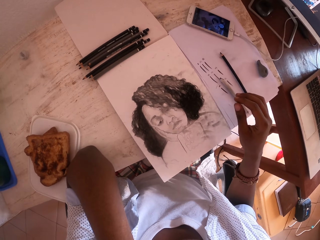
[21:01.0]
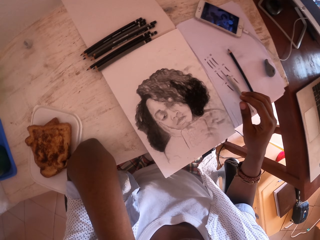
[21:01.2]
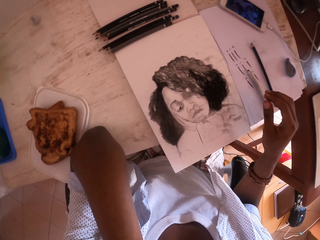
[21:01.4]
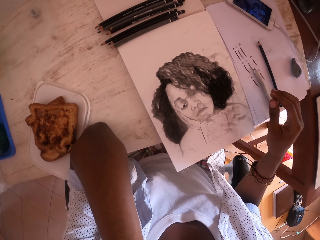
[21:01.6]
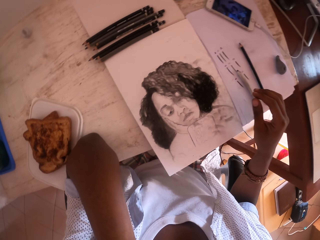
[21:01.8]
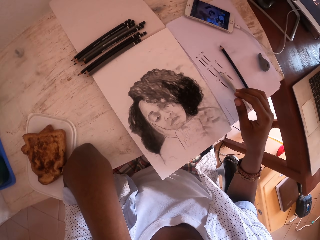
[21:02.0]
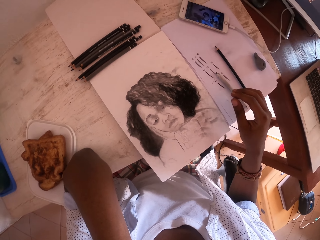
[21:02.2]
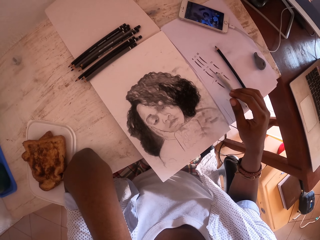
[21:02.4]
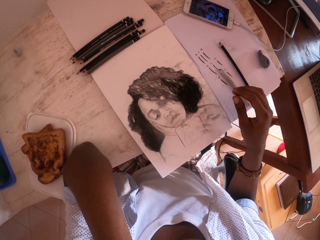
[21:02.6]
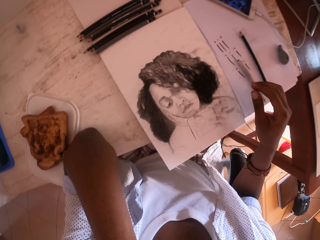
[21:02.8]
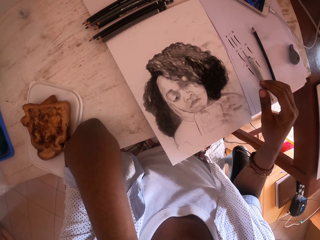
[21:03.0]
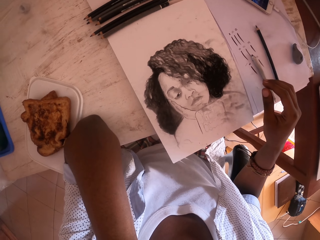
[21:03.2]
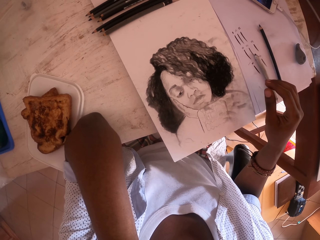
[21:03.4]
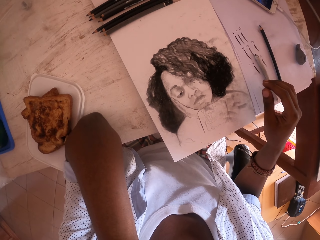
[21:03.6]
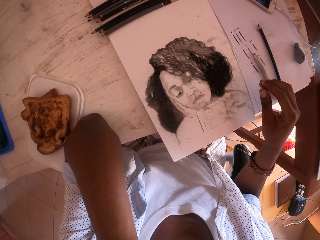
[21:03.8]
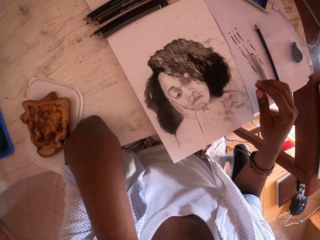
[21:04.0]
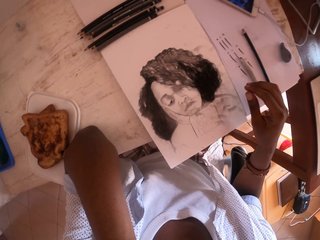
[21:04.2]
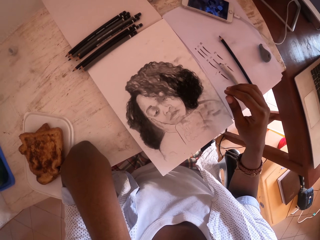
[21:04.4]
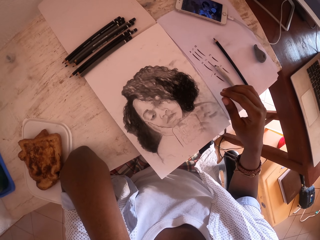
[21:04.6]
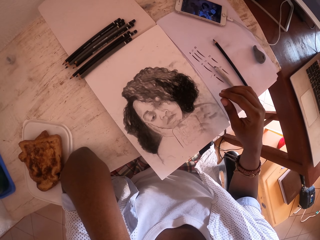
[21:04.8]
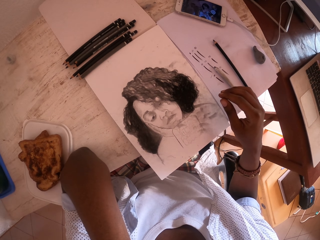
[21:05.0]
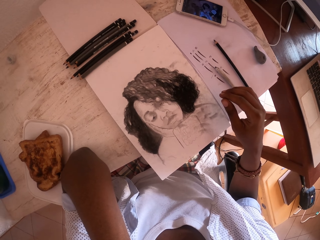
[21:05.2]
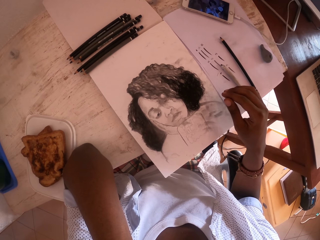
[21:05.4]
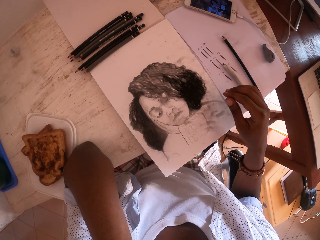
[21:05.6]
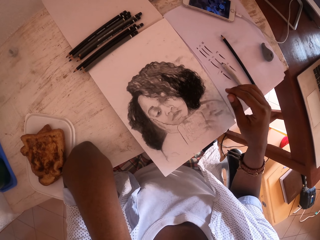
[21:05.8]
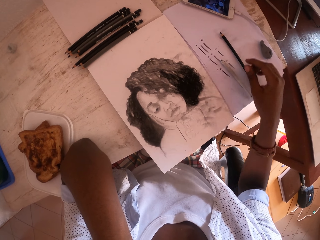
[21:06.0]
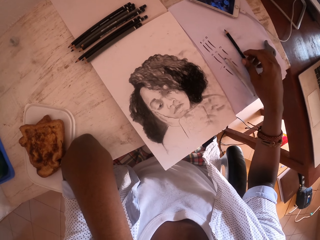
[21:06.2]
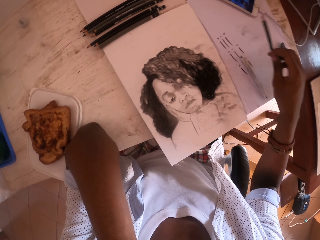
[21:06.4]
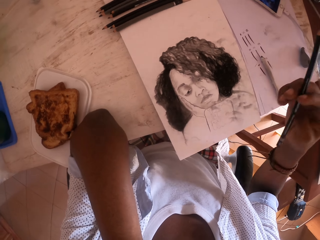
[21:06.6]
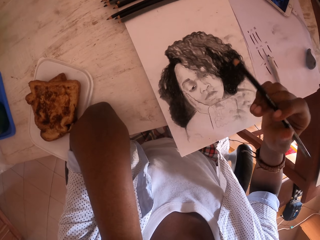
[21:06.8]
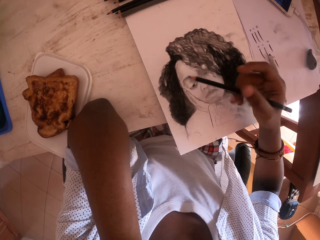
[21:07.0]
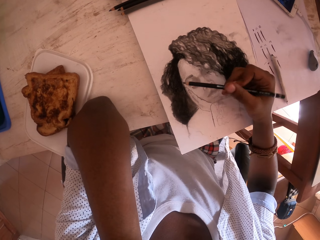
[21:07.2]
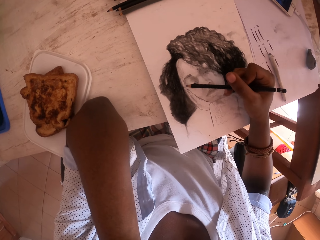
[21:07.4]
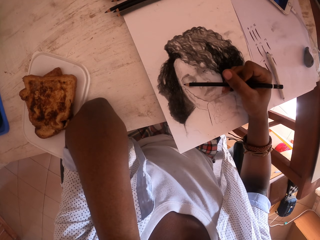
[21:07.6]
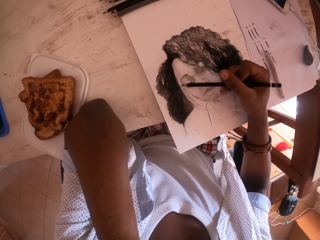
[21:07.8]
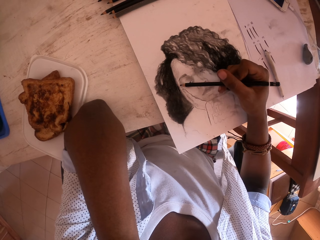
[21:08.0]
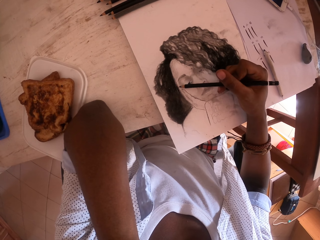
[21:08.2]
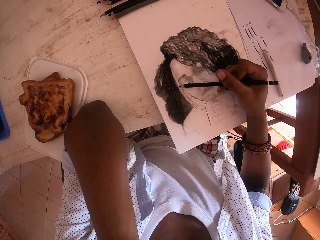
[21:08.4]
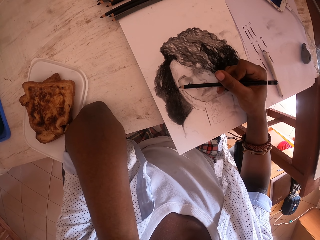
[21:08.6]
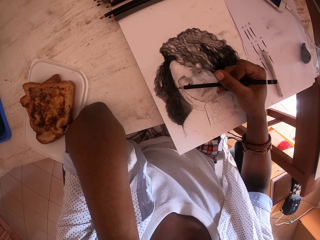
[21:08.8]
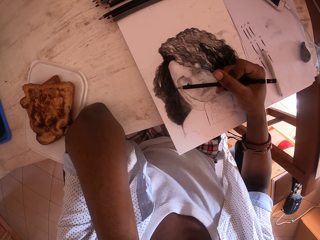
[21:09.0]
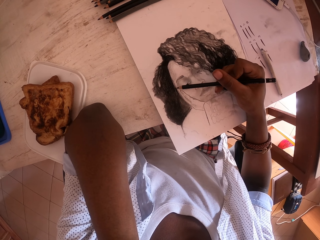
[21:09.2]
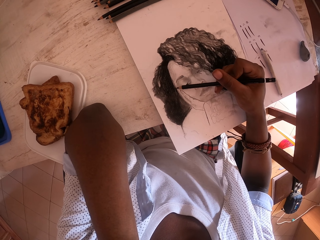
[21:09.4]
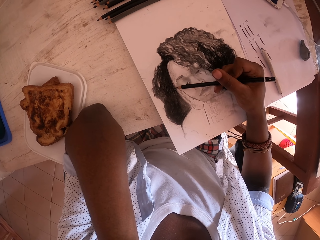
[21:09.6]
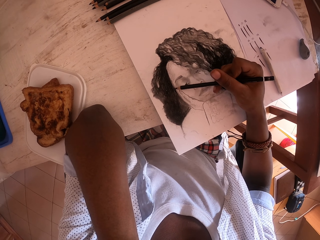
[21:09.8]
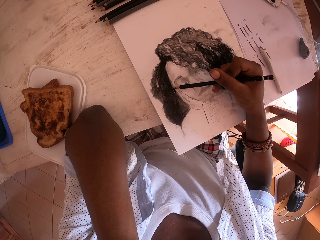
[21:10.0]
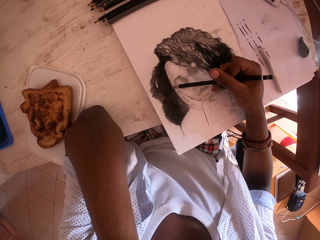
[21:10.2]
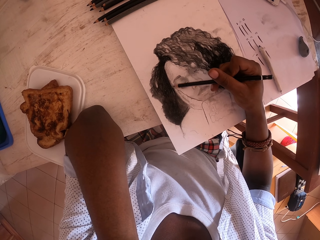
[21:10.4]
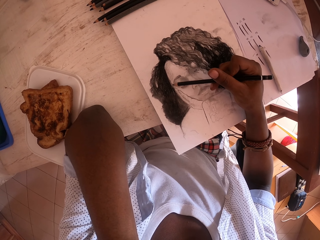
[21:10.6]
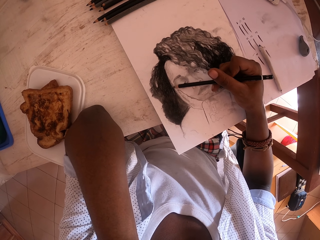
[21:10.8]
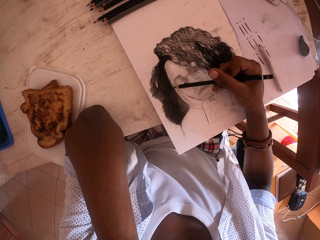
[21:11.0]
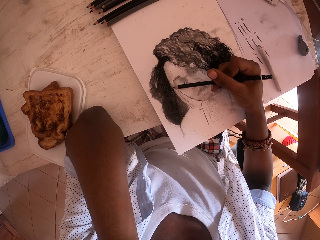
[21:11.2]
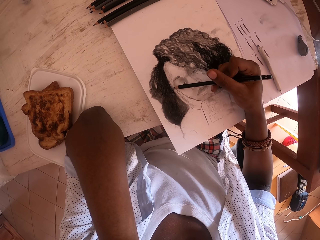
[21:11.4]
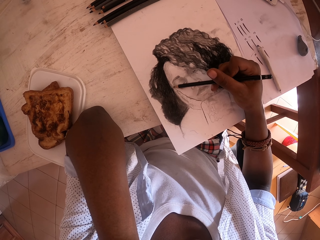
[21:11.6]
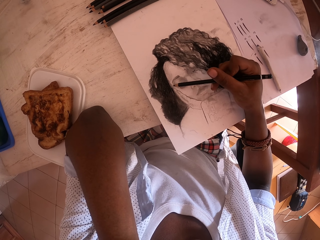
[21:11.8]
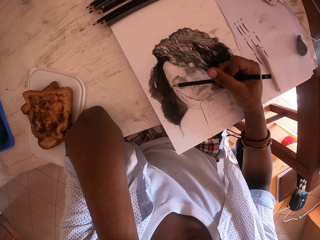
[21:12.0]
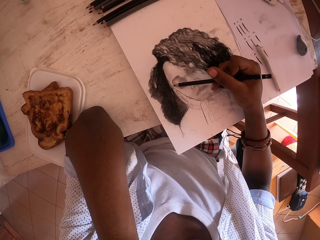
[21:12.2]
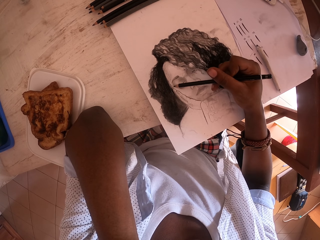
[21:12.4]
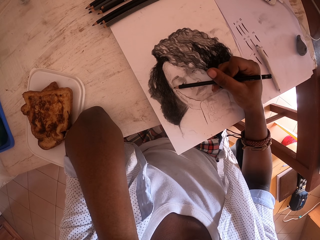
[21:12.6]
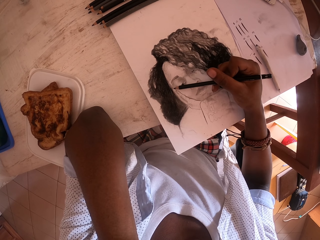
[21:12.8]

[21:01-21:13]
The camera wearer looks around. They pick up the drawing pen with the right hand. They draw with the drawing pen in the right hand.

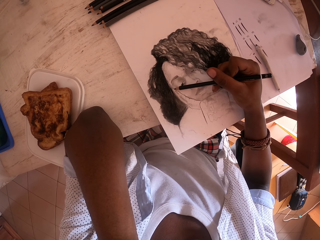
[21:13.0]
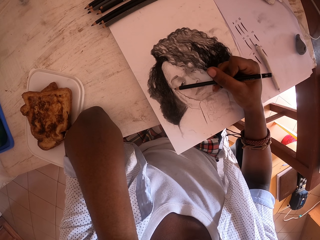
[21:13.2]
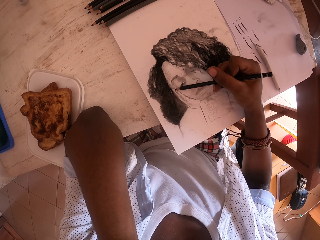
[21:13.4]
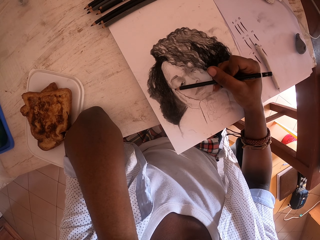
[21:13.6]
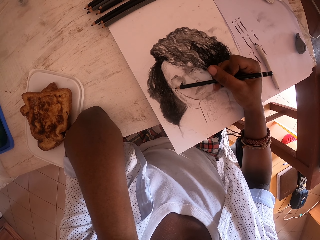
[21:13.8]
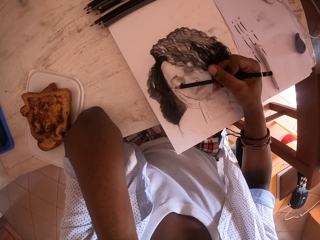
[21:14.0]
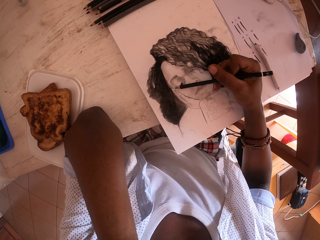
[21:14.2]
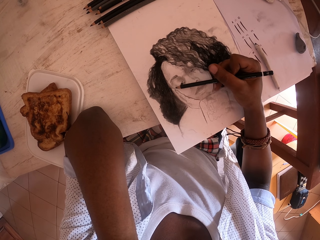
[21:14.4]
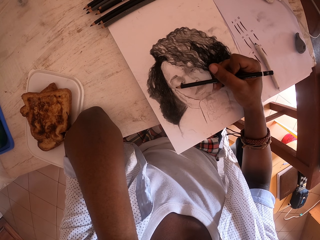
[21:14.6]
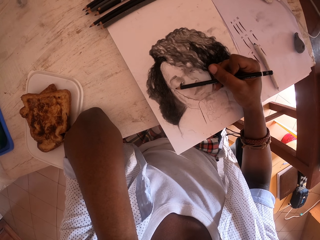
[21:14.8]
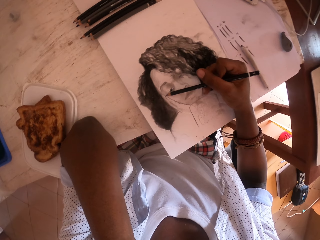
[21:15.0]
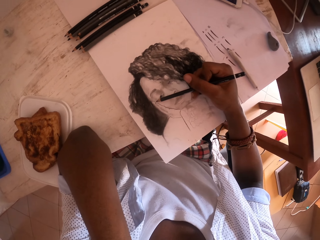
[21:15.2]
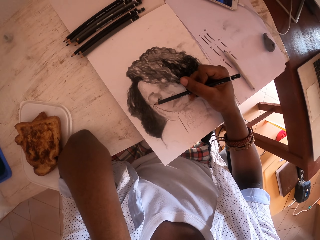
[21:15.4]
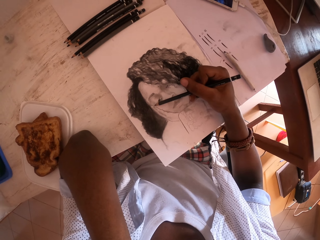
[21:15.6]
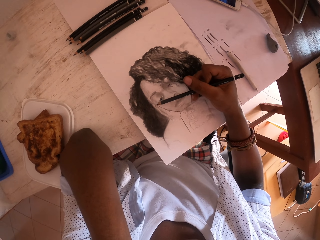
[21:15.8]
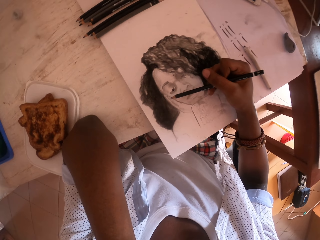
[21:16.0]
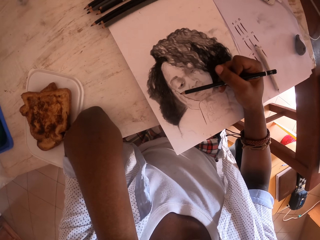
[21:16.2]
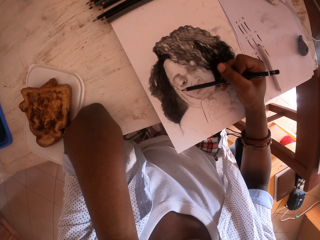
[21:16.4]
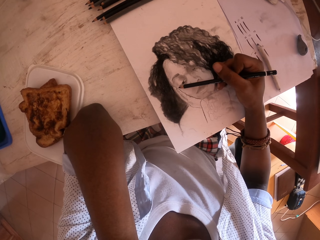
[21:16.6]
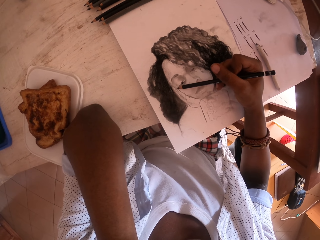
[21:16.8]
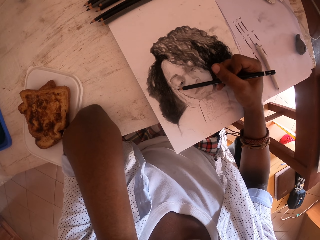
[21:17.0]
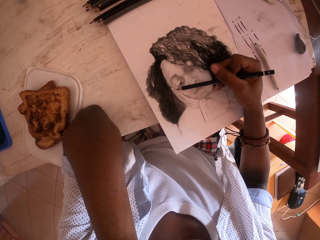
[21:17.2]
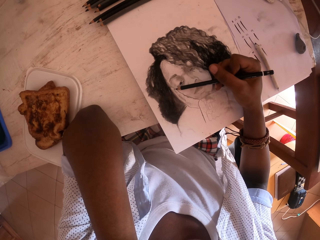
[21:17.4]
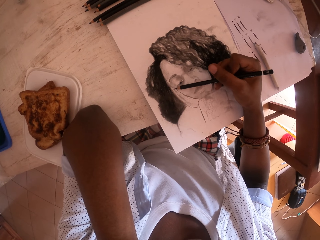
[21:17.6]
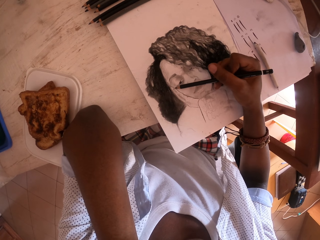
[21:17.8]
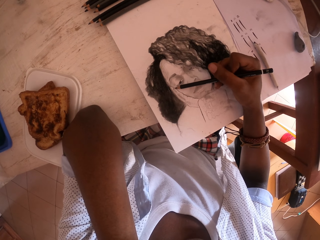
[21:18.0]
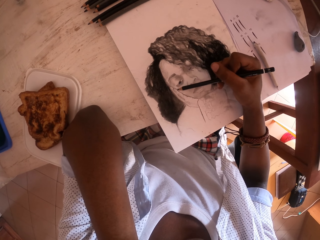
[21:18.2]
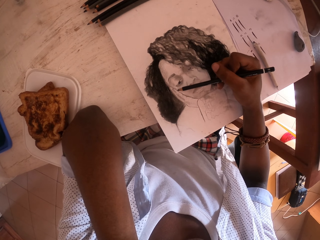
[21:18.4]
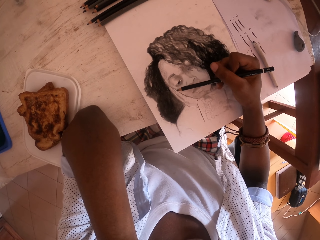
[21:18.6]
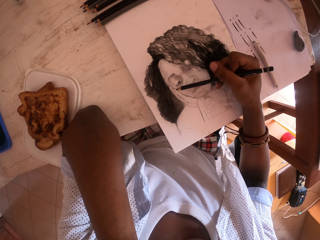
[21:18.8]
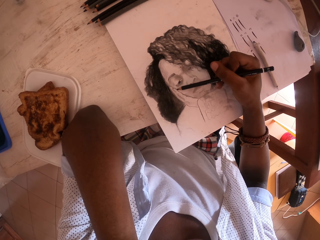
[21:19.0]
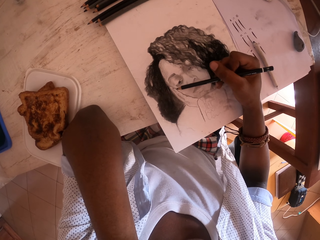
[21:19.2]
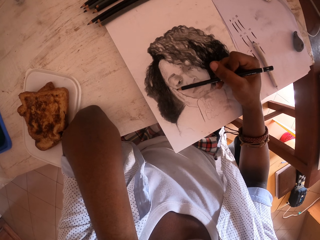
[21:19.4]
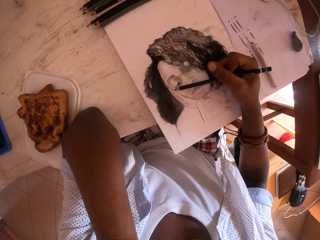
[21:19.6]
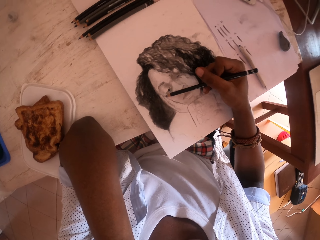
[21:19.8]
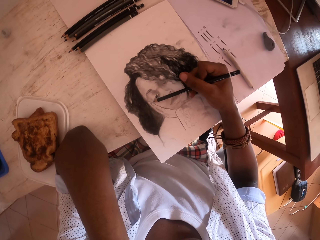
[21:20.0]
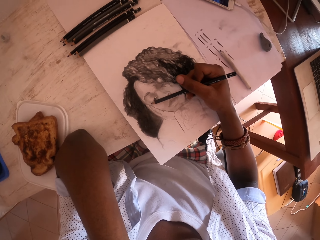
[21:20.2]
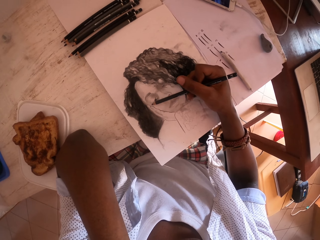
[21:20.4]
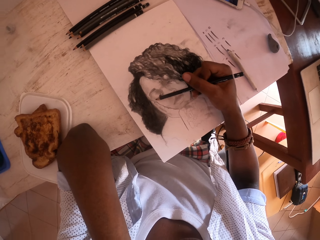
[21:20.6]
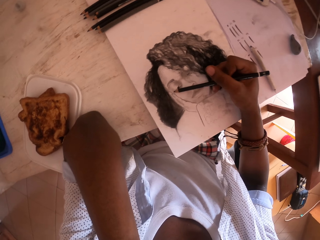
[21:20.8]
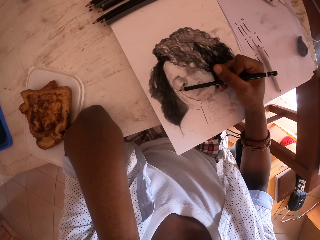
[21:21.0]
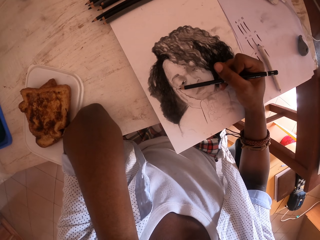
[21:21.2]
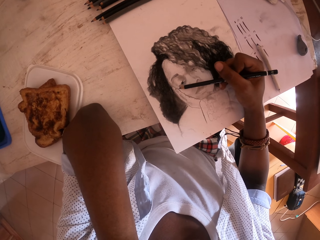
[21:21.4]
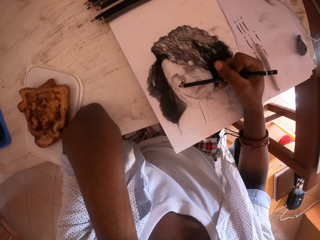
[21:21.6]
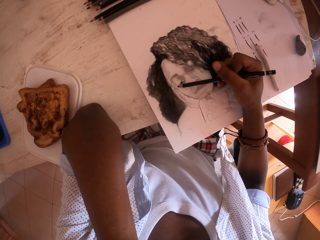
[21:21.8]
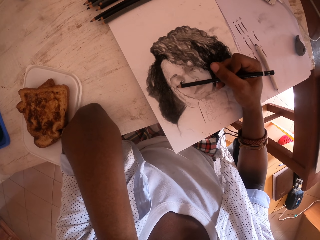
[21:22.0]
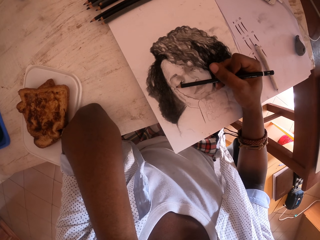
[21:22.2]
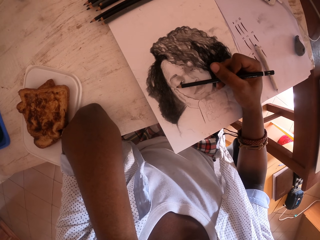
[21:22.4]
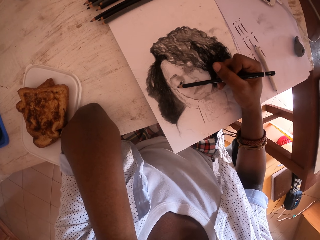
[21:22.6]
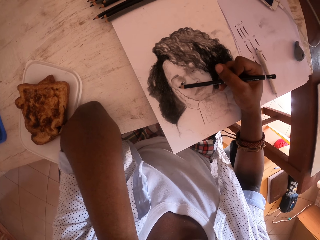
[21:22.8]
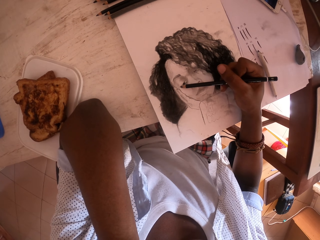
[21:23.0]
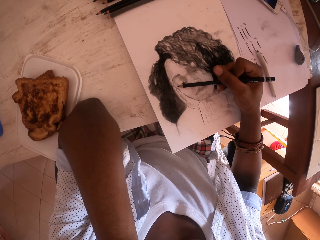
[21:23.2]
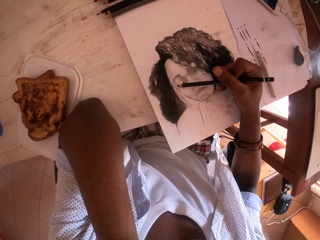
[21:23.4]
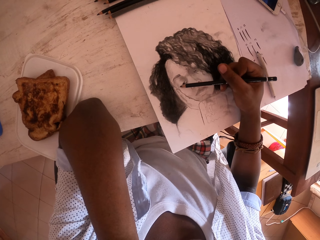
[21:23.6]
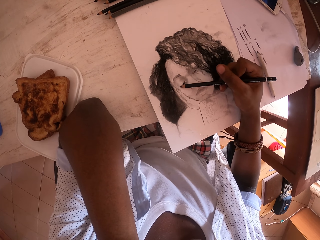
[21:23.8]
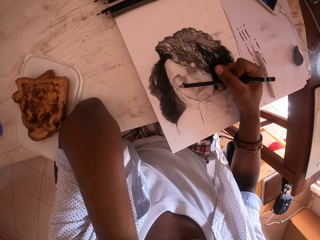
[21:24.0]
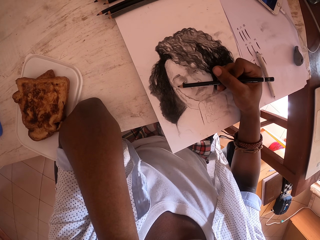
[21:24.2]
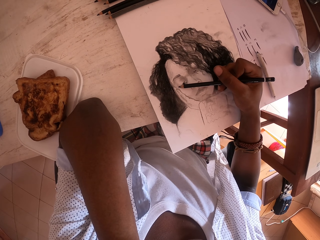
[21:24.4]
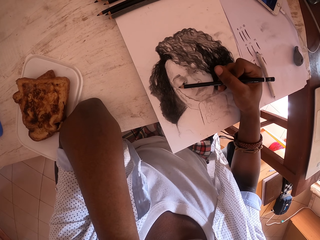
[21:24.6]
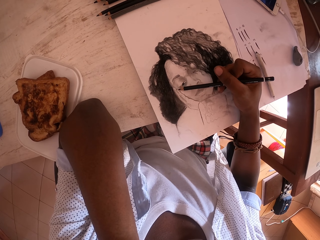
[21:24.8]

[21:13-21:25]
The camera wearer looks around. They draw with the drawing pen in the right hand.
